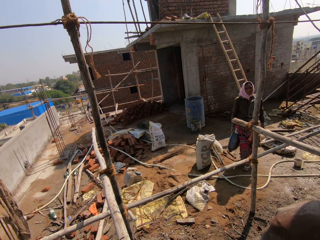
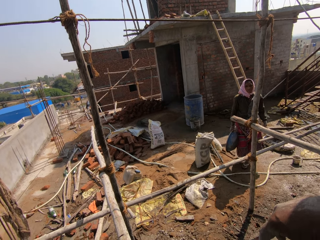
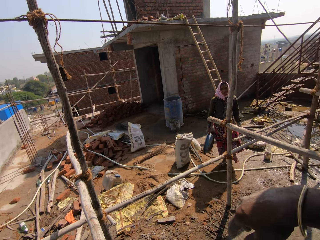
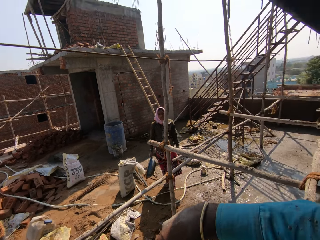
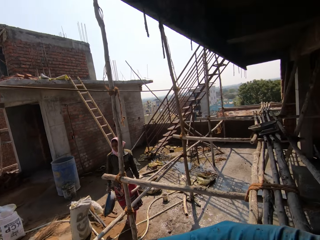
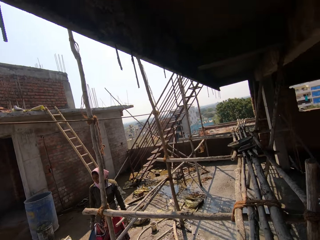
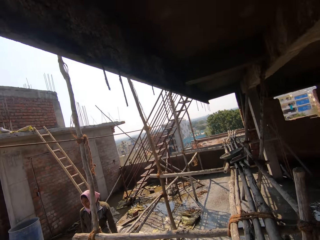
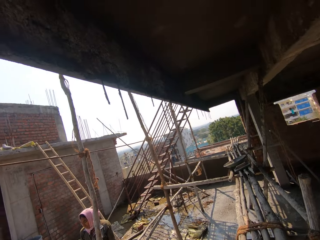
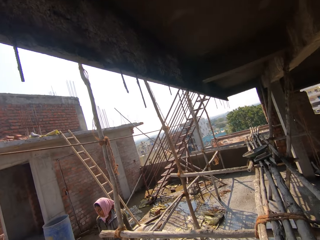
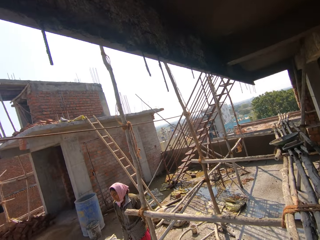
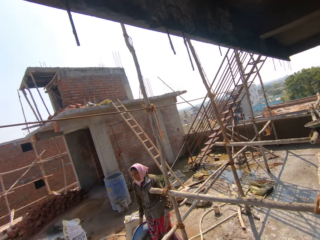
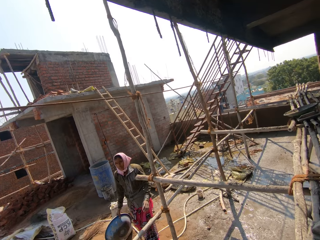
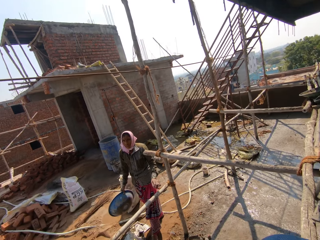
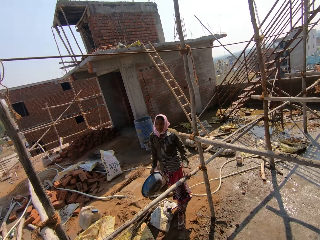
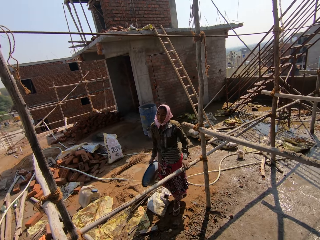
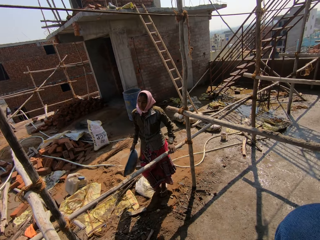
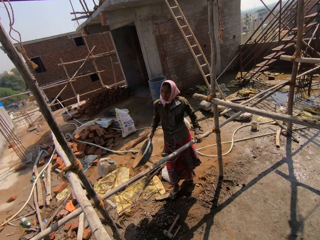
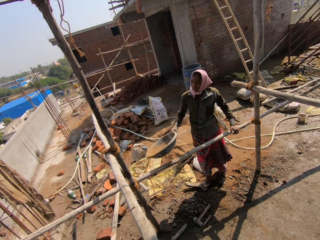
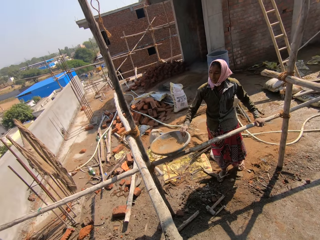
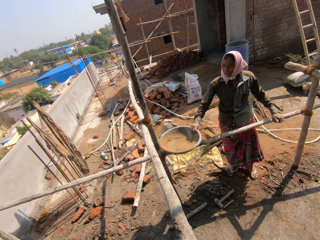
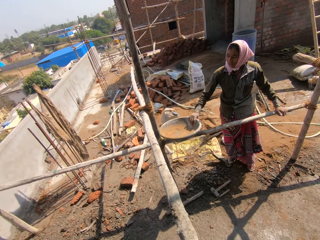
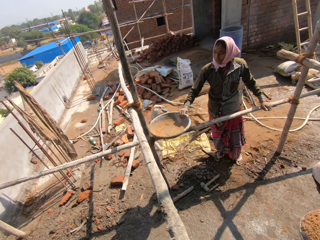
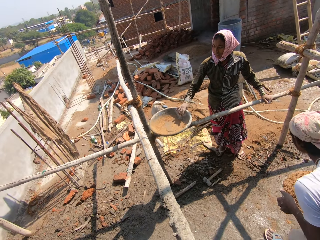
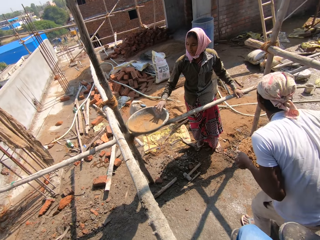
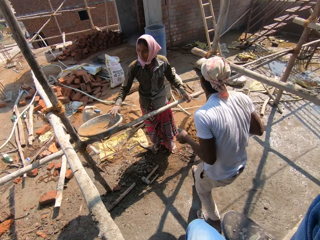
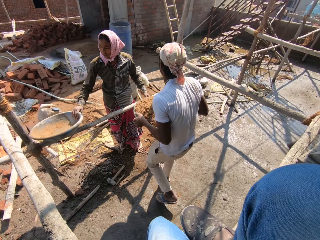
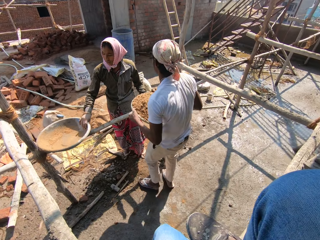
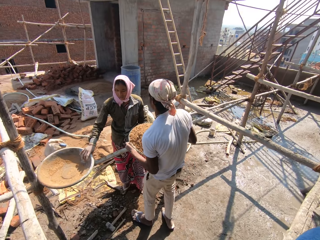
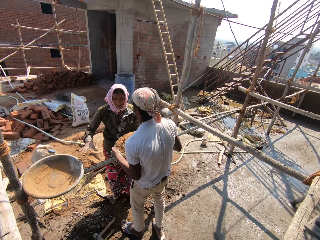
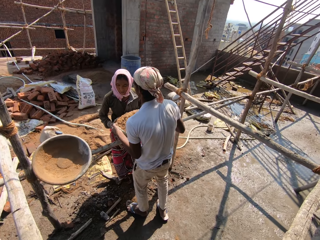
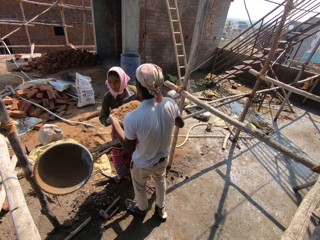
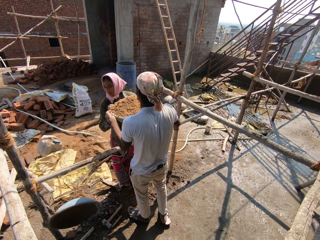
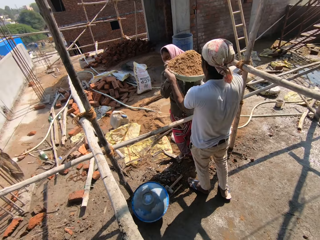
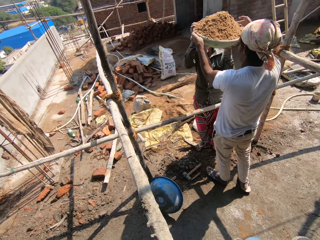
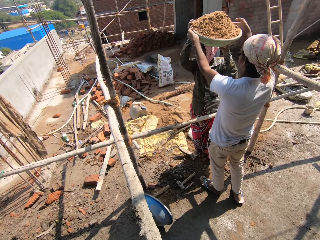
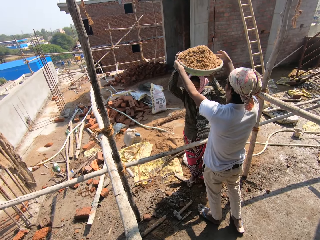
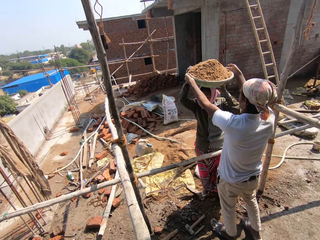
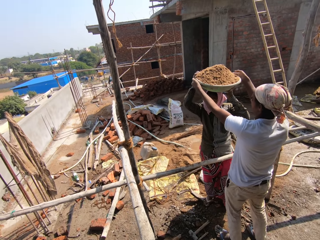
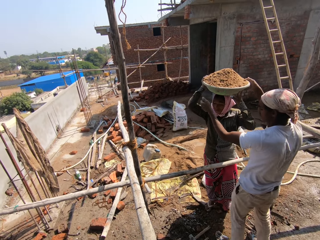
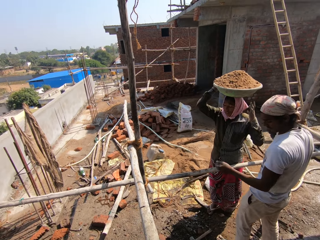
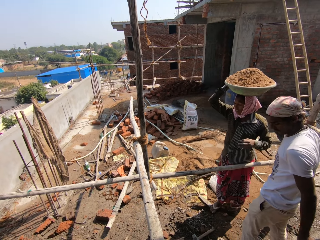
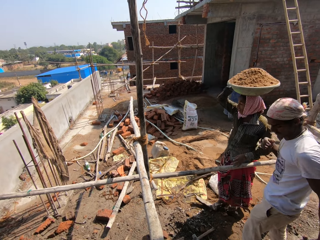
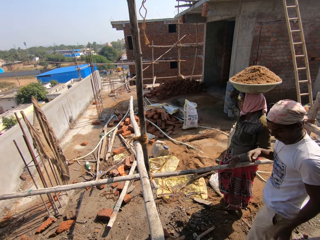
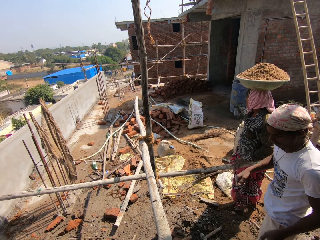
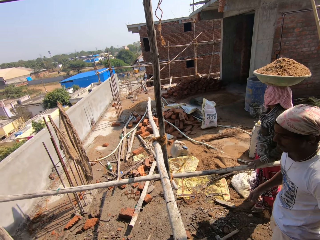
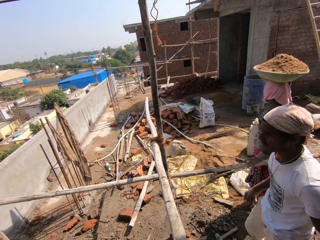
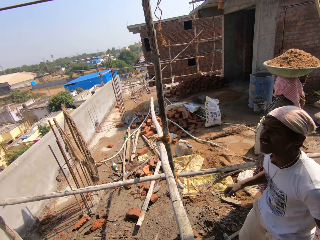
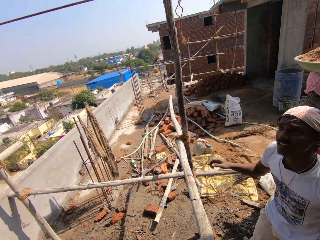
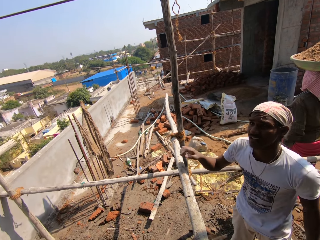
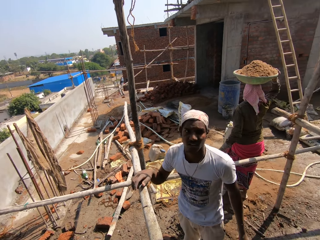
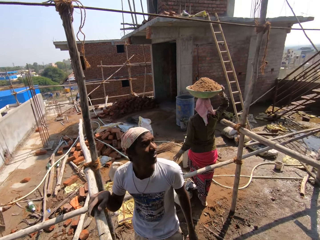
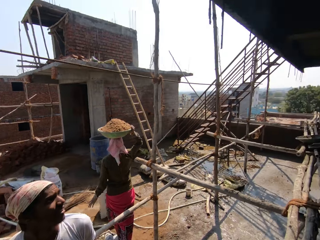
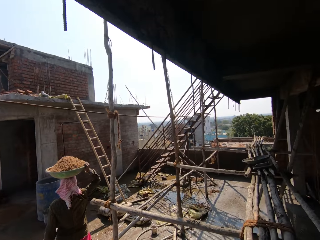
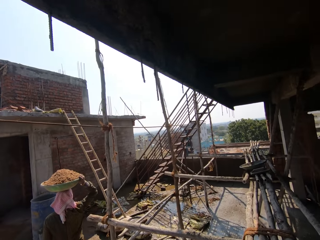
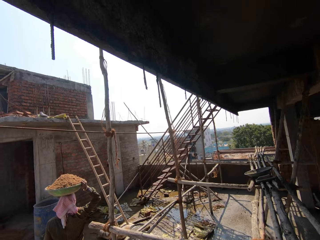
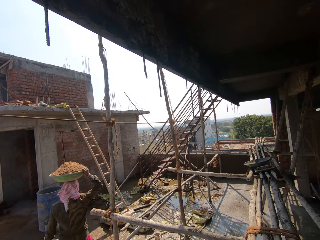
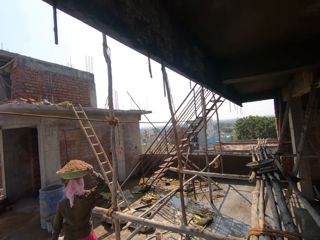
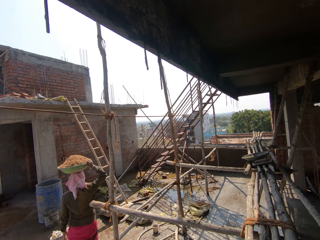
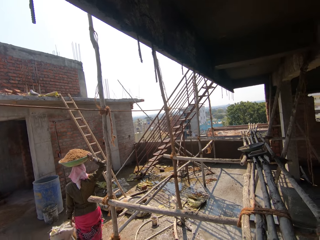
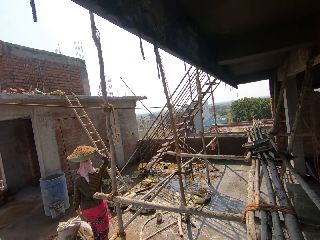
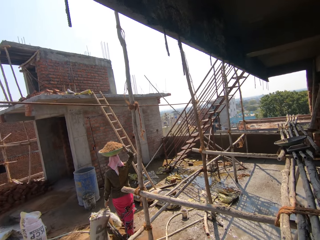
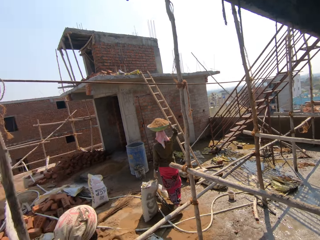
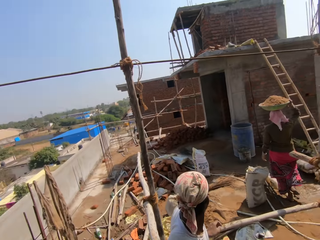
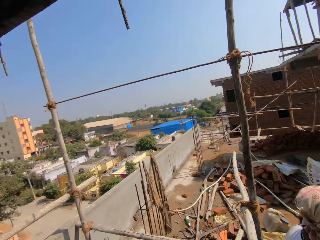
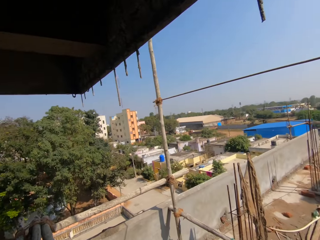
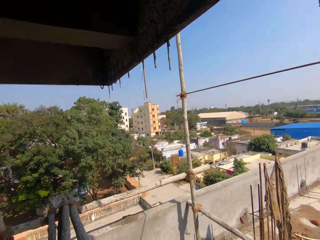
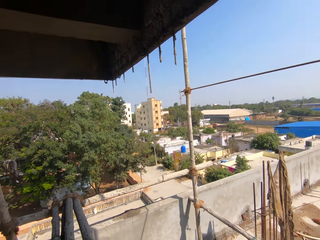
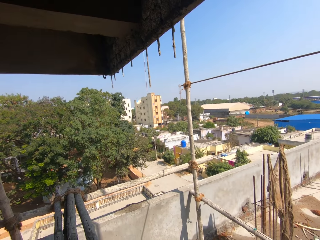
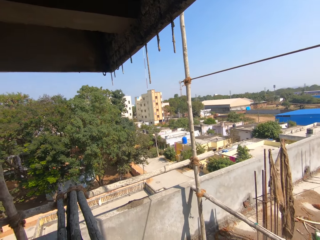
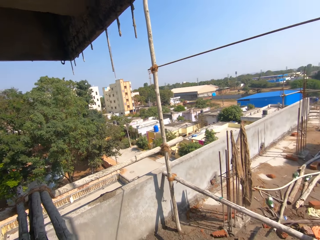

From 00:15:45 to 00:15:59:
The camera wearer looks around the construction area. They look at a woman. The woman walks around the construction area. The woman puts the basin on the scaffold. A man walks around the construction area. The man gives the woman the sand. The woman carries the sand. The man looks at the camera wearer. The camera wearer looks around the construction area. The woman walks around the construction area. The camera wearer looks around the construction area.

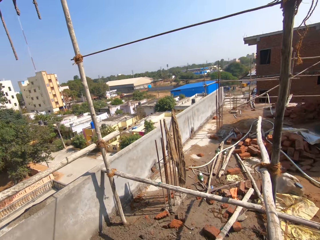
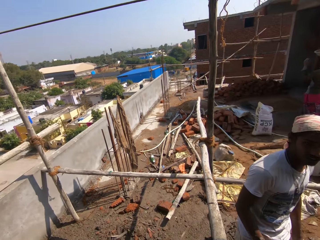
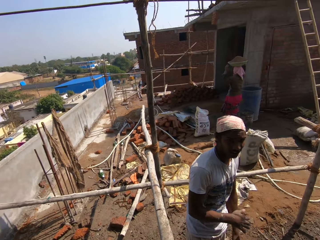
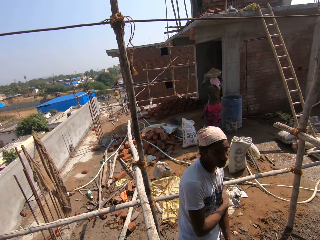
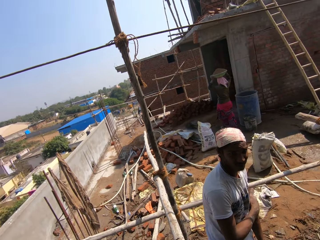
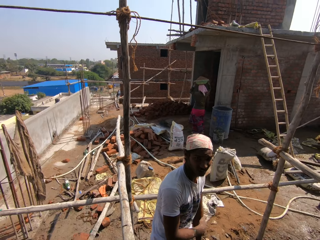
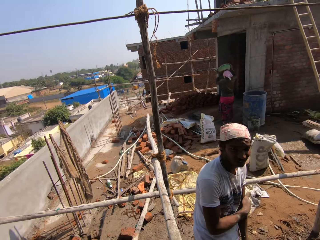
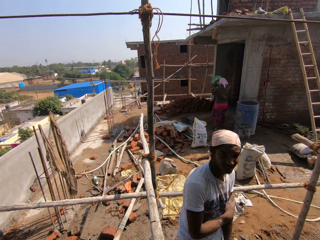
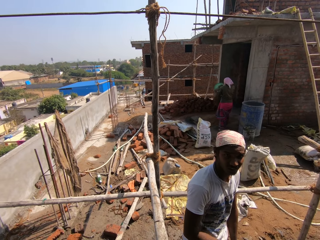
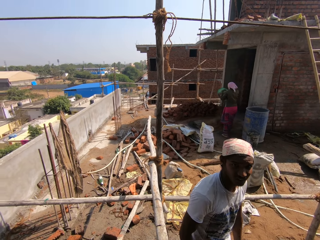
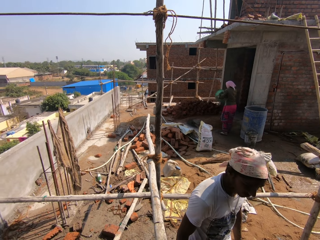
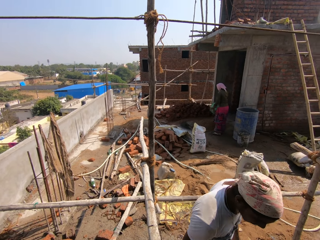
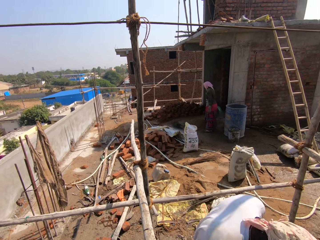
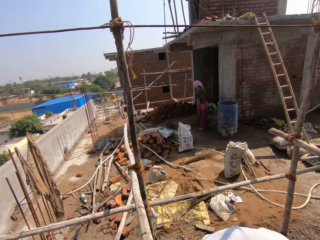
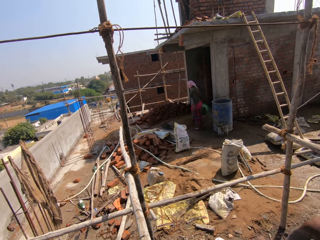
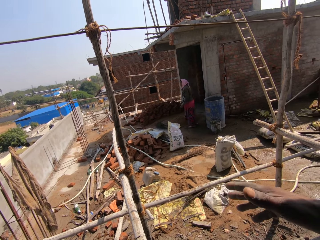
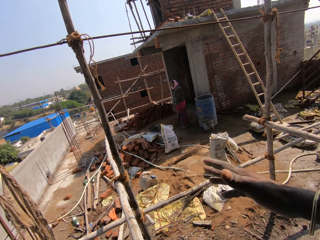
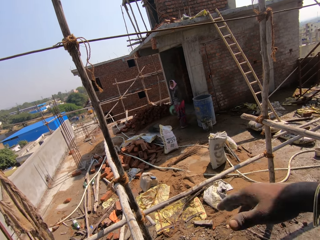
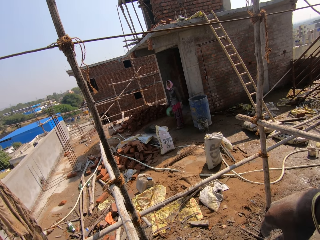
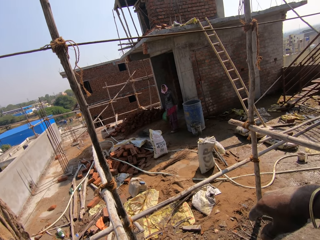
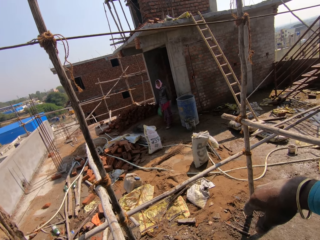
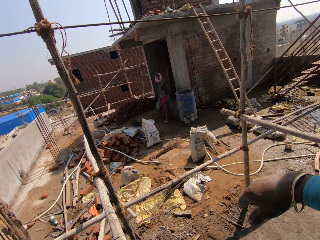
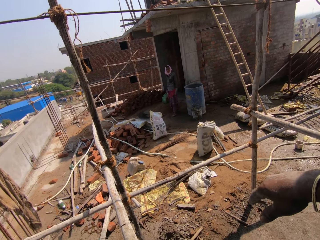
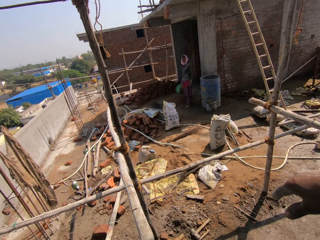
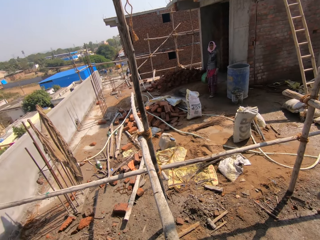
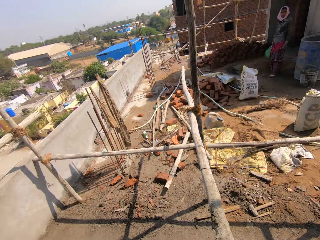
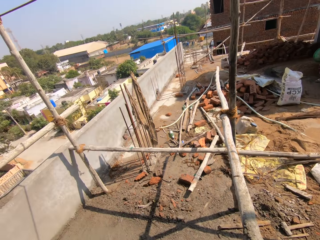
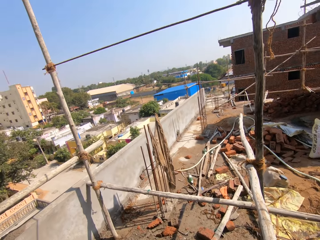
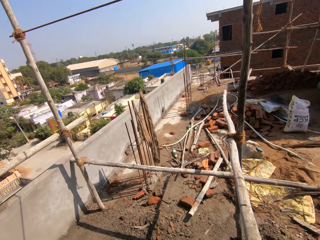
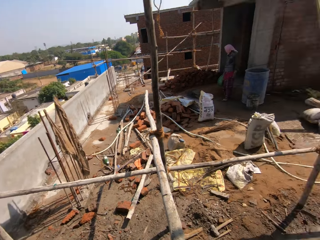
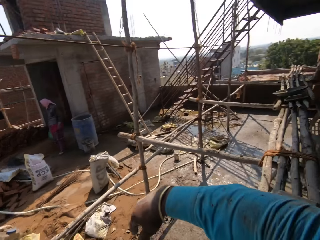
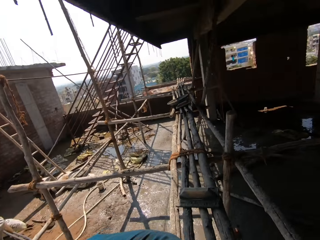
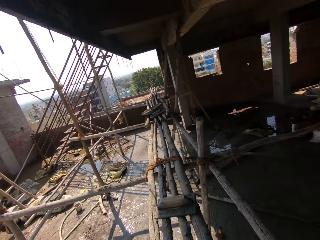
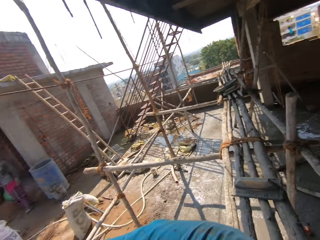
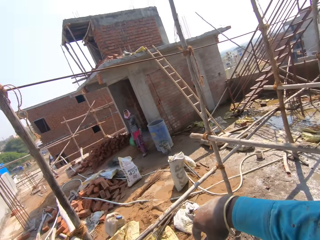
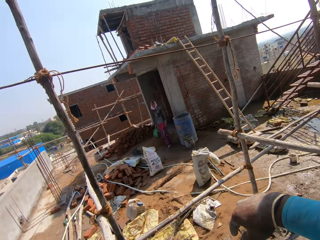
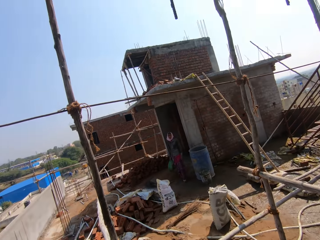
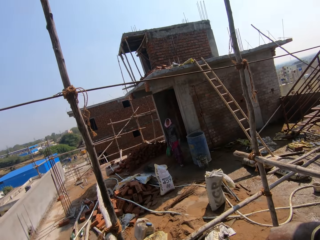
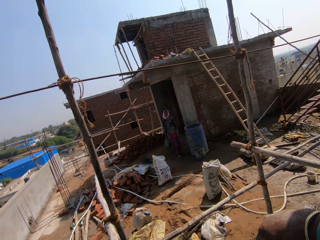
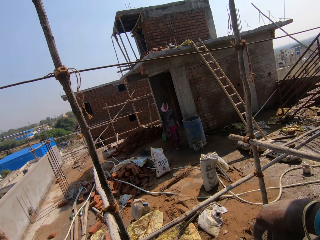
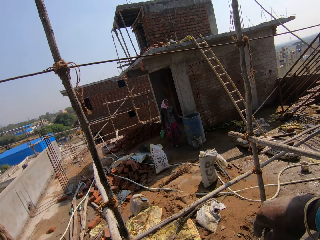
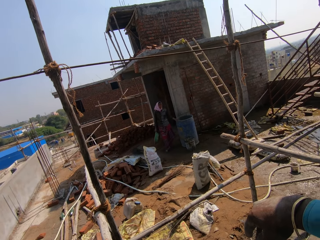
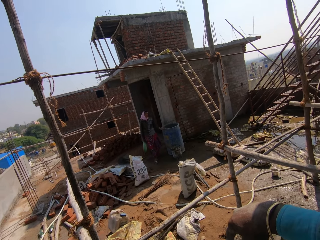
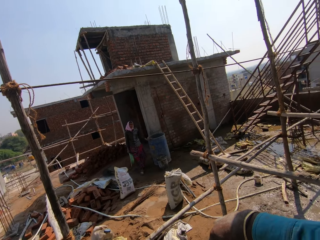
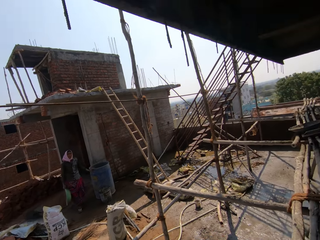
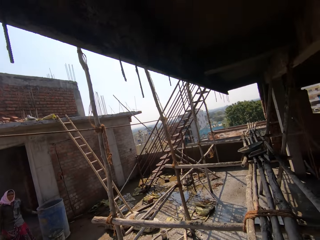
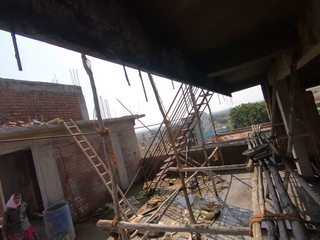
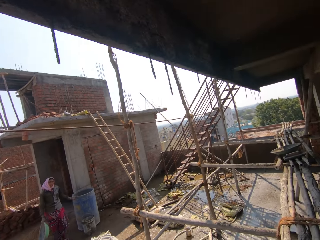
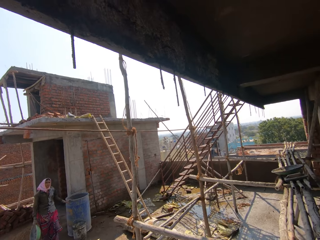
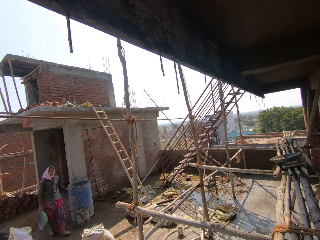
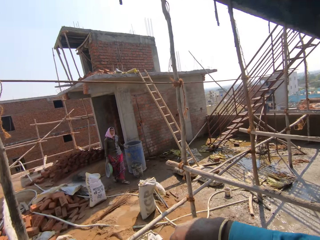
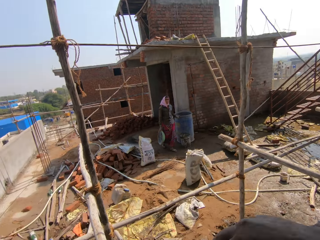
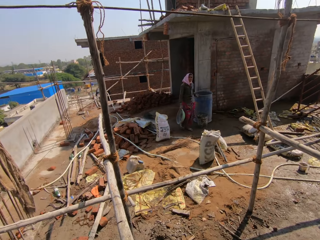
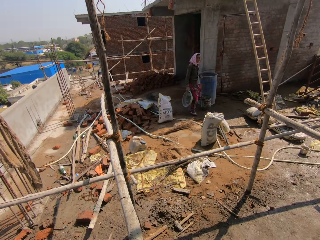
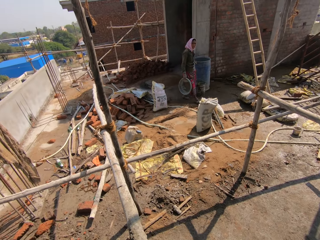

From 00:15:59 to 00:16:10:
The camera wearer looks at a man. A person talks to the camera wearer. A woman pours sand on the floor. The camera wearer talks to the person. They do a hand gesture. They look around the construction area. They look at the woman. They look around the construction area.
